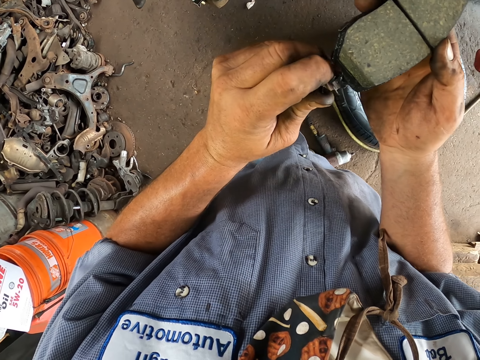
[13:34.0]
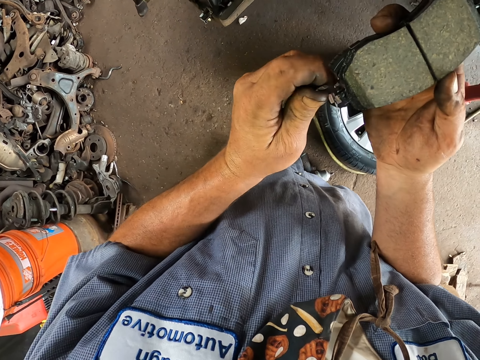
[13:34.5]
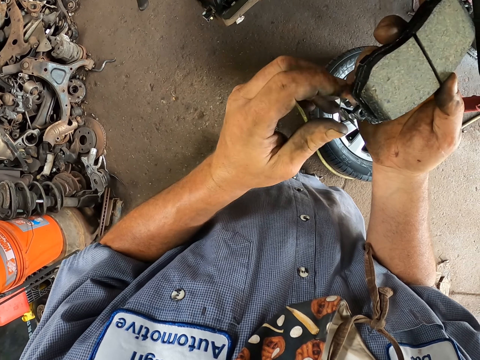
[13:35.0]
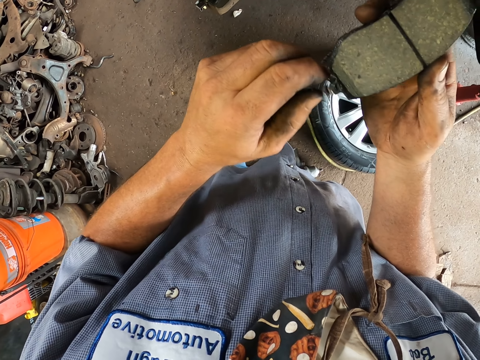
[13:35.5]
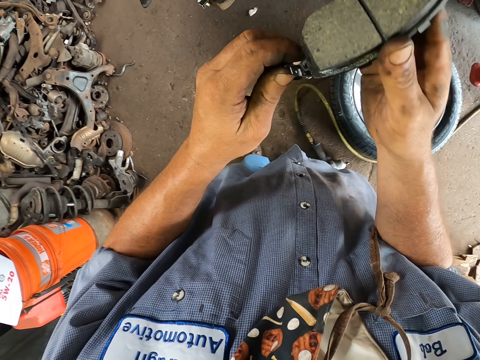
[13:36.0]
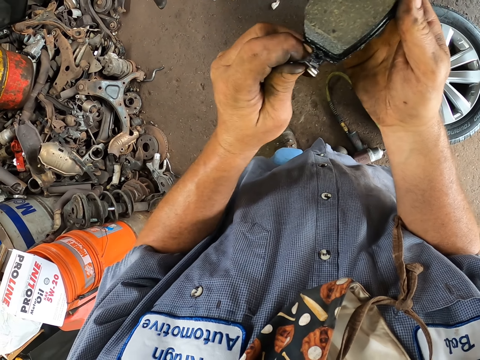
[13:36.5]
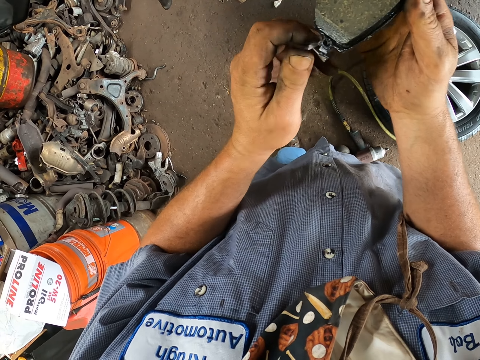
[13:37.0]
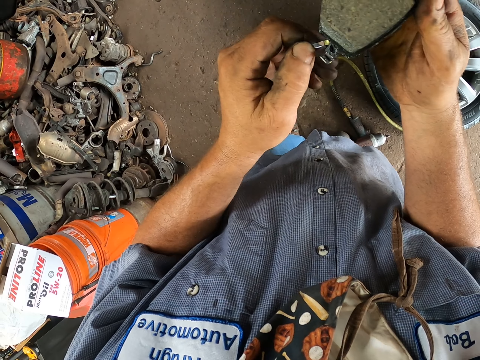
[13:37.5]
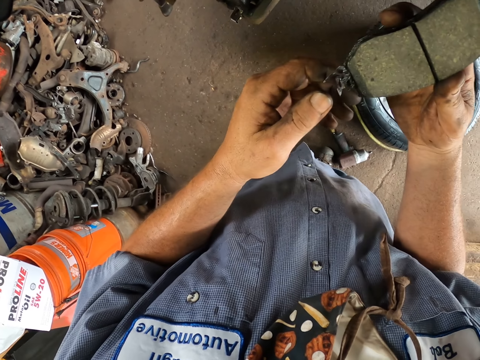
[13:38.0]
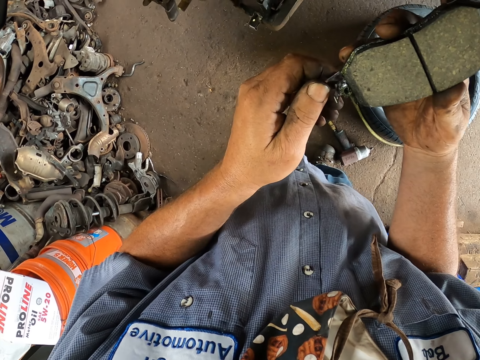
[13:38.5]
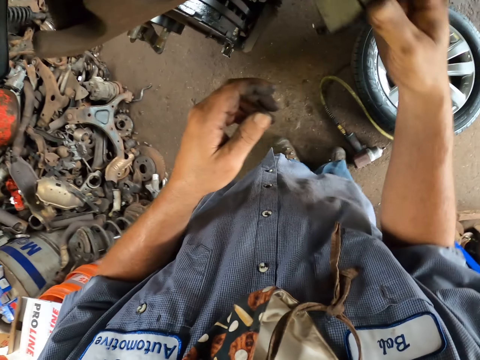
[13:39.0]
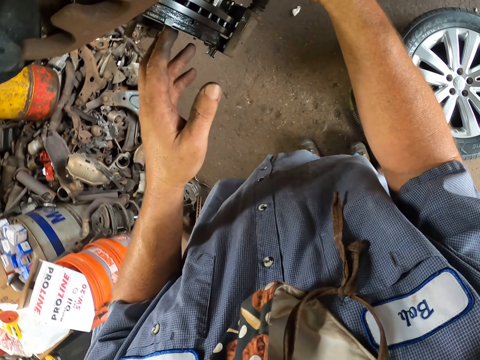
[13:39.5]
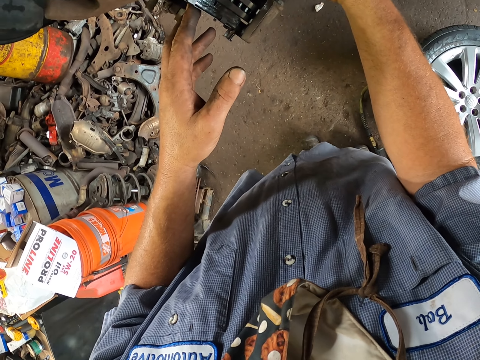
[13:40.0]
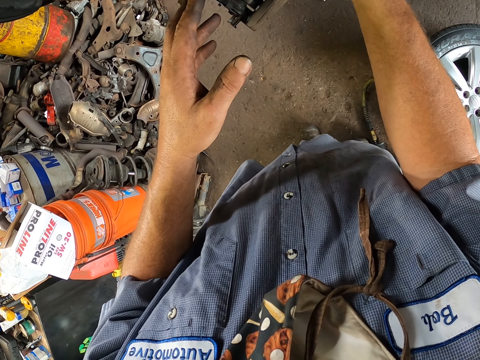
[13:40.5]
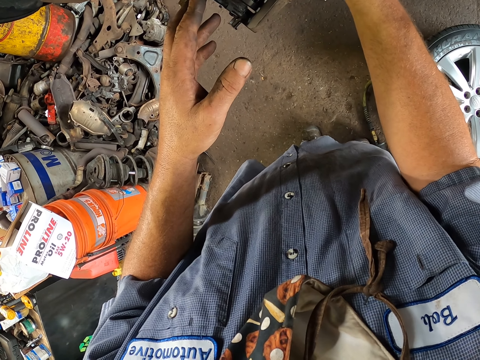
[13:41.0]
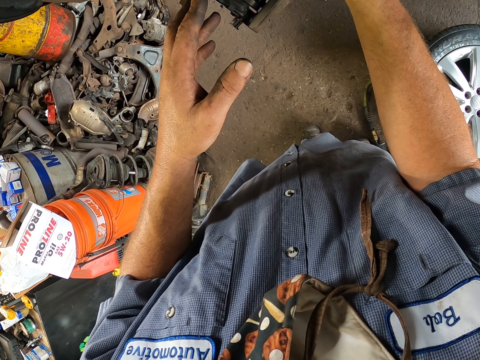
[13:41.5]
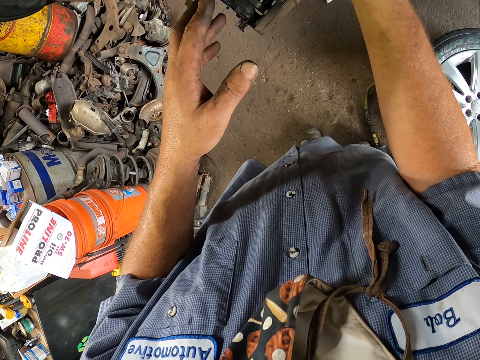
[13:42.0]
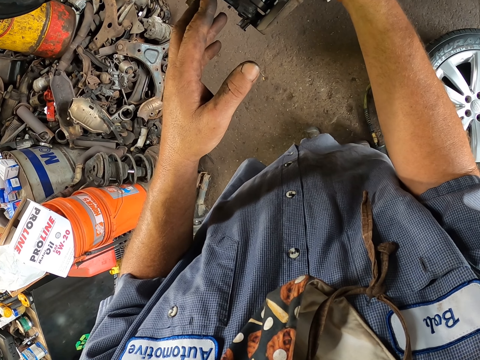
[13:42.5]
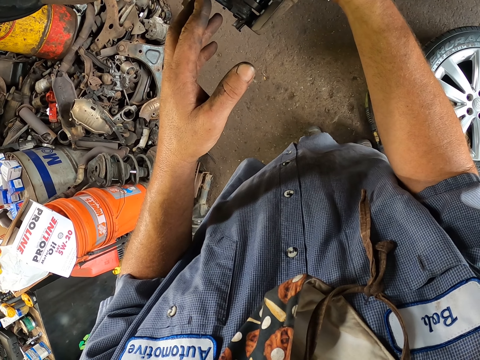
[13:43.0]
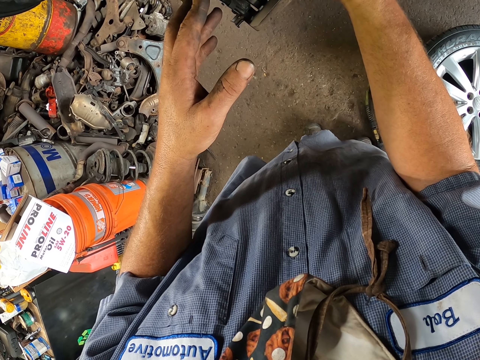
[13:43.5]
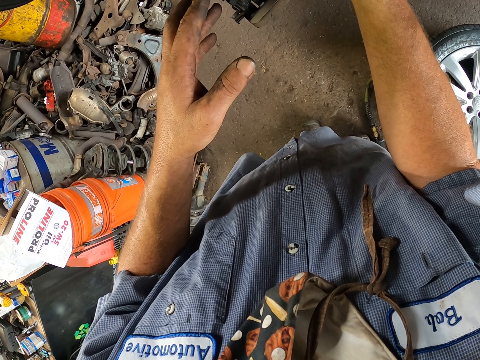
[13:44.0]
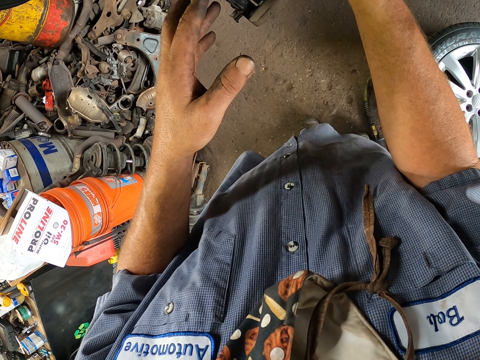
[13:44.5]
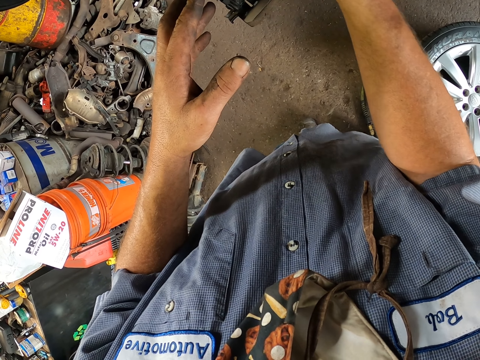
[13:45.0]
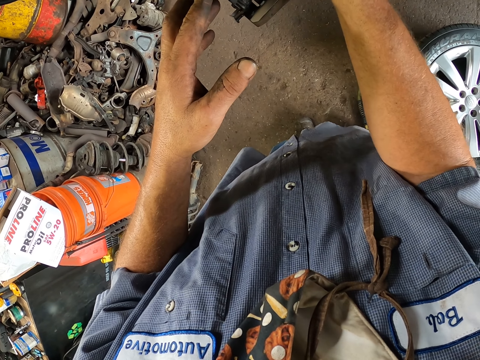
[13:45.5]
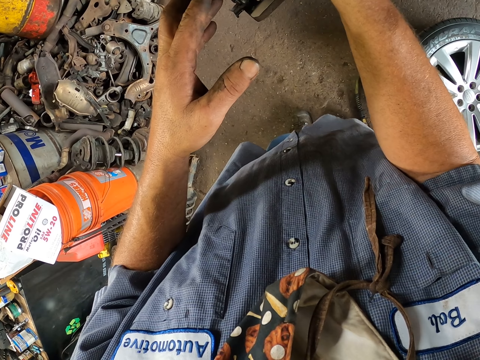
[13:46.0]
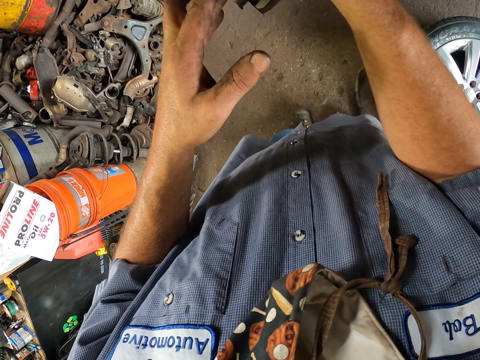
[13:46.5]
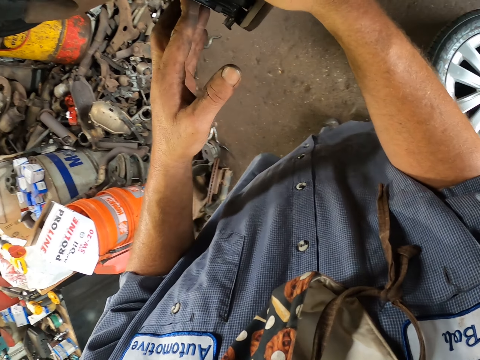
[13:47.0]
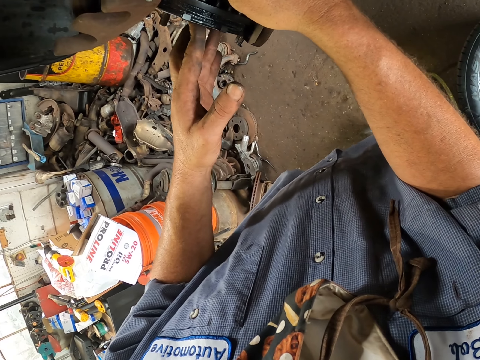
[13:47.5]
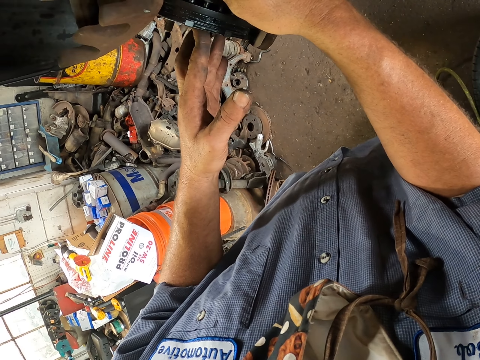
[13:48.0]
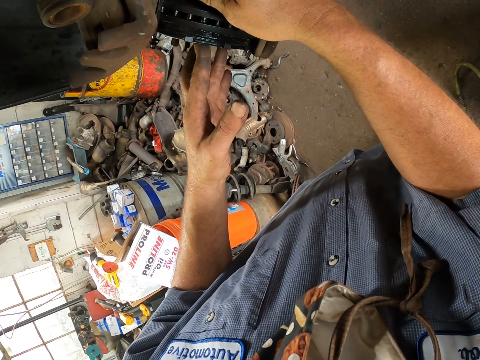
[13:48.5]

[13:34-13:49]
The camera wearer holds the brake pad. They touch a part of the brake pad. They fix the brake pad on the wheel hub.

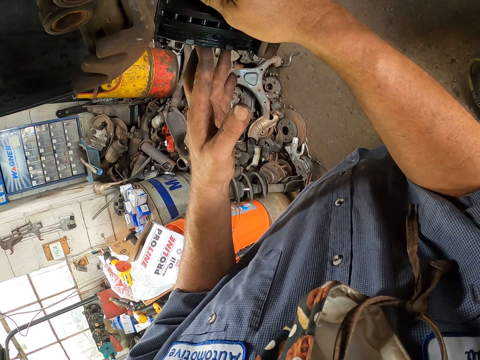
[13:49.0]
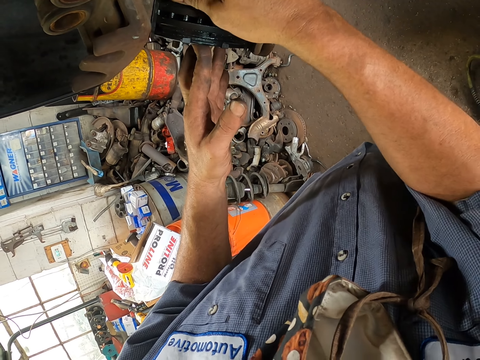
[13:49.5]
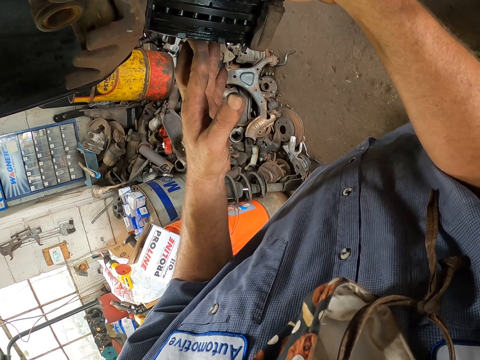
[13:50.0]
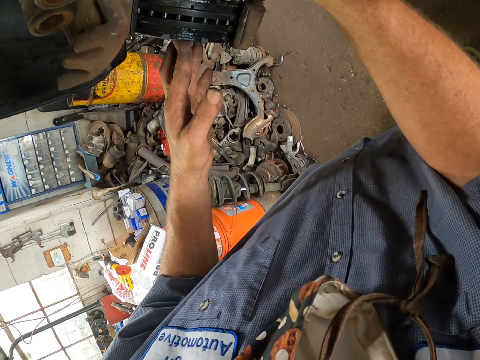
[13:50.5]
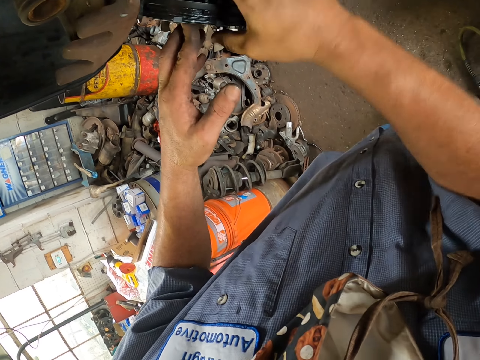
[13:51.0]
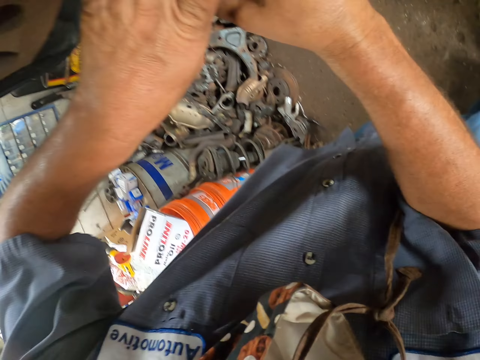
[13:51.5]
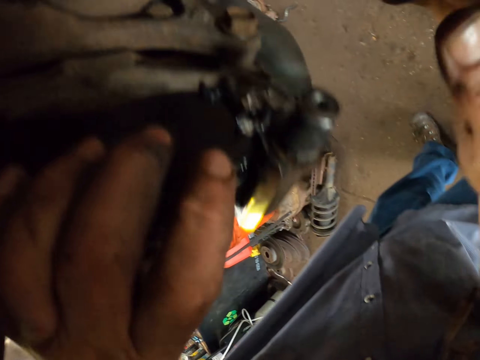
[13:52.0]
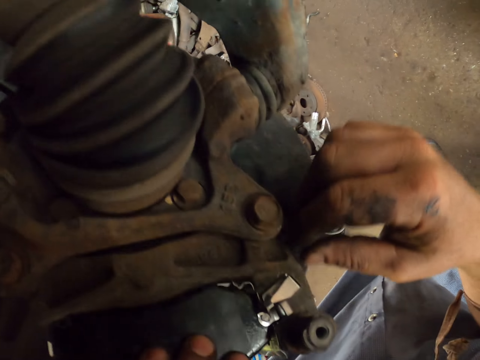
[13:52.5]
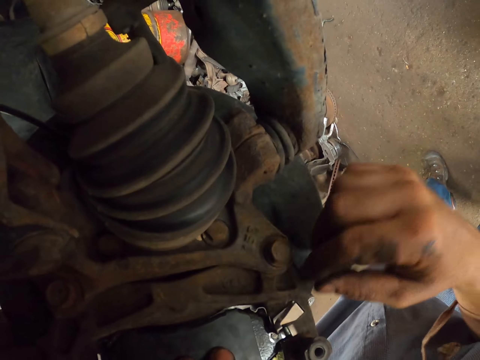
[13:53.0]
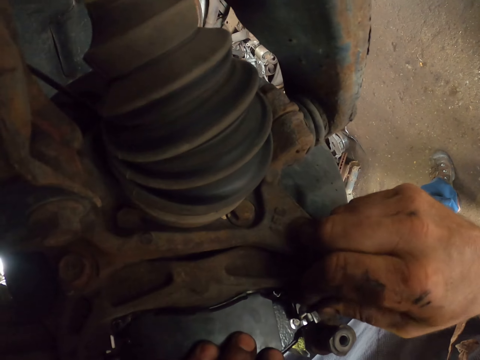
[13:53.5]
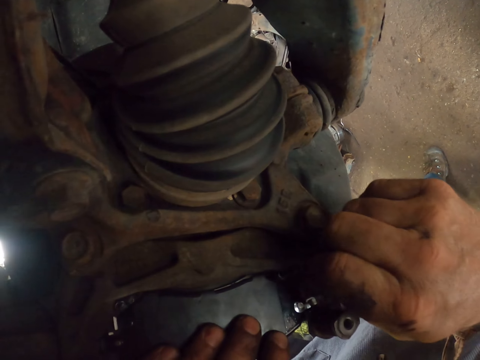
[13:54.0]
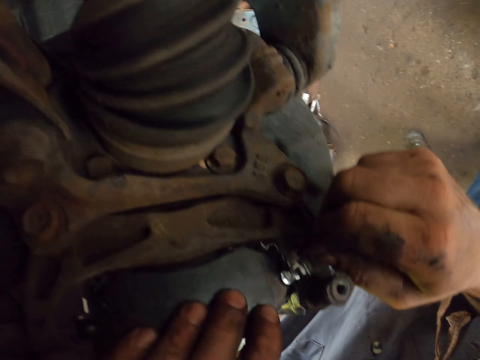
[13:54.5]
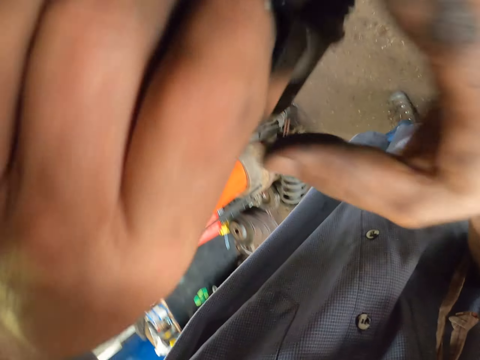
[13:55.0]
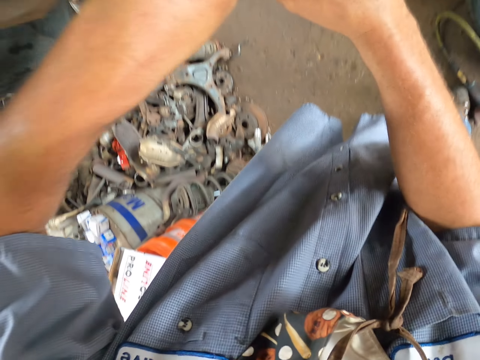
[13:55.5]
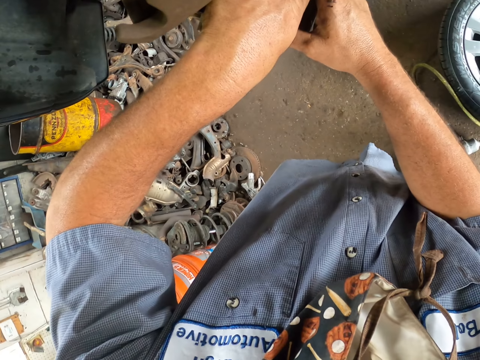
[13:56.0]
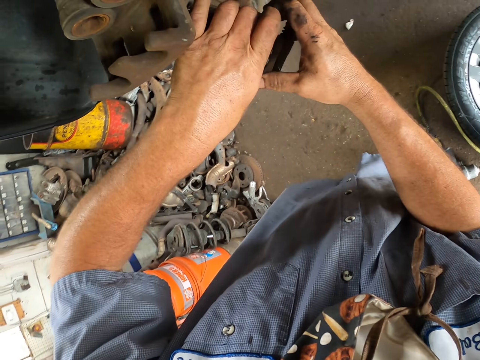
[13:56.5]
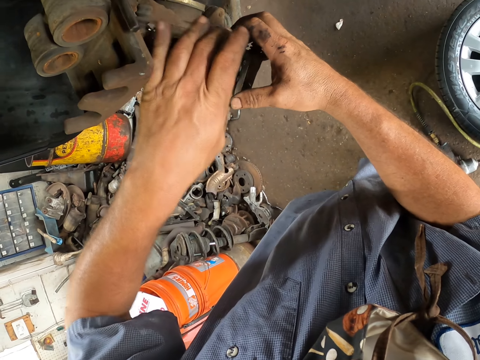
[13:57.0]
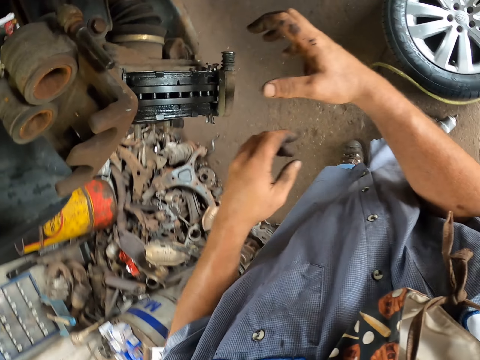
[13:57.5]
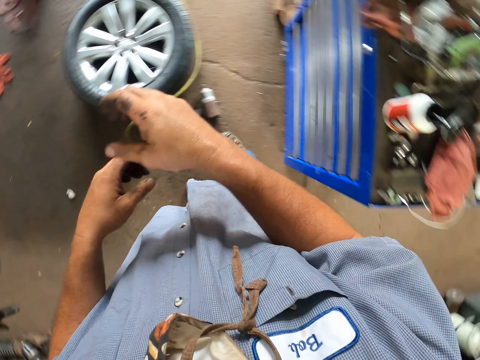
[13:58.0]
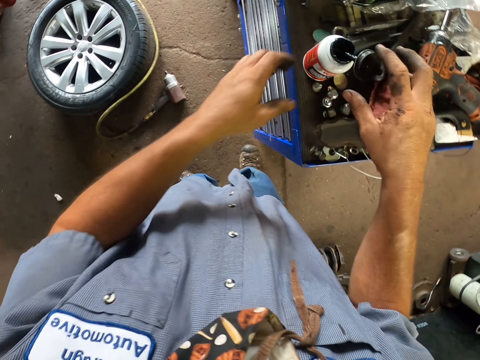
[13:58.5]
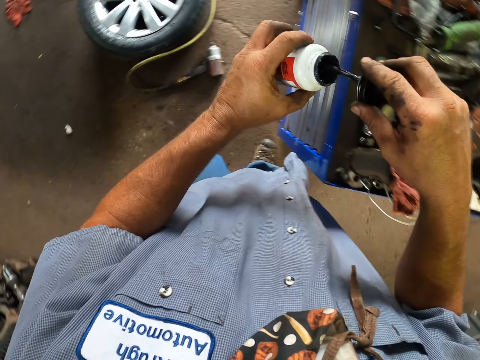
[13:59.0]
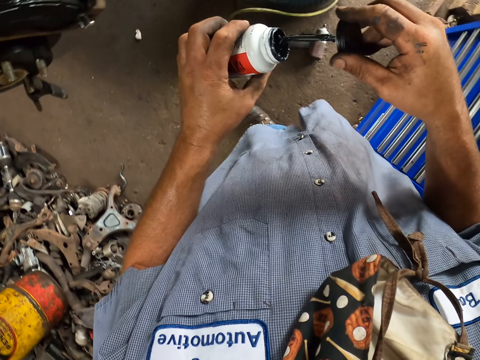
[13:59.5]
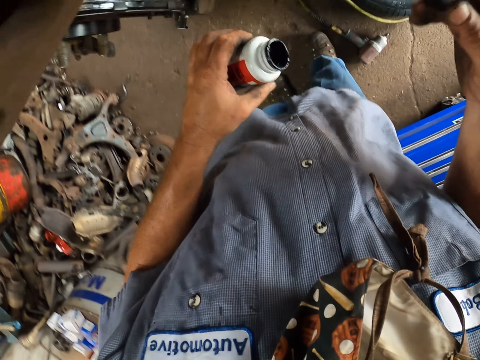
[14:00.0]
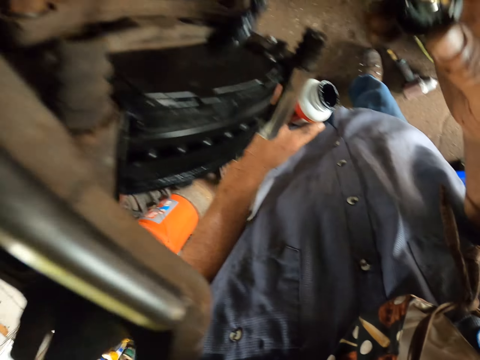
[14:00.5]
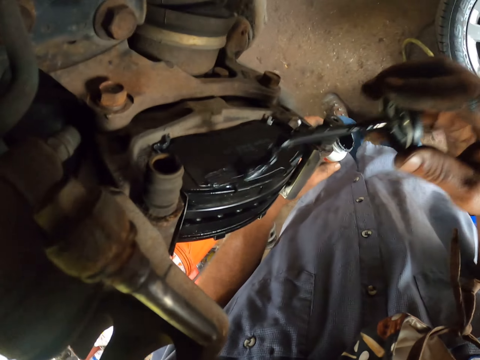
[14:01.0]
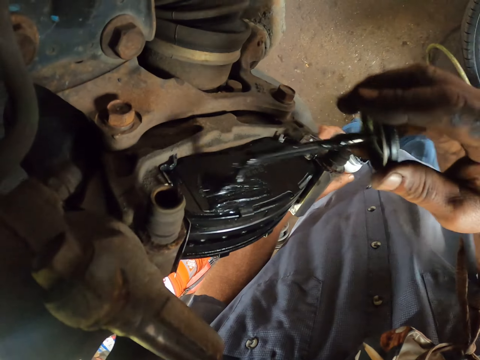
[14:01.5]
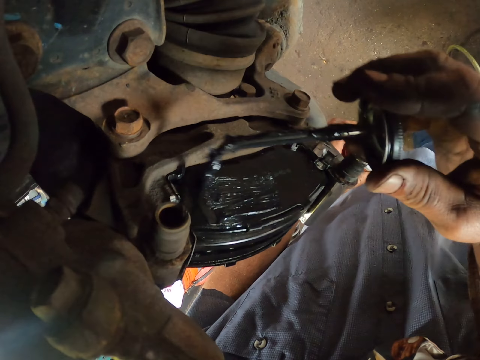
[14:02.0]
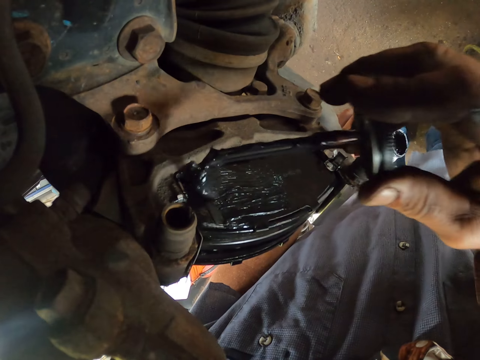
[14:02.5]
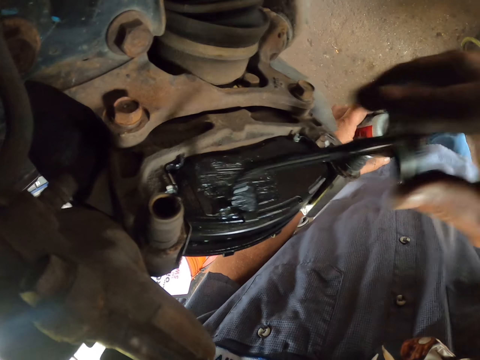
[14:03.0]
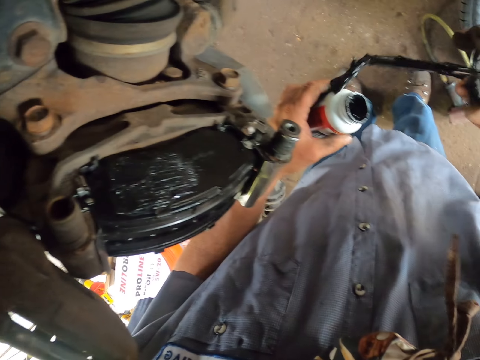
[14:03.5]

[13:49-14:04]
The camera wearer holds the box with both hands. He adjusts the piece of paper with his right hand. He picks up a bottle of oil with his left hand. He takes the paint with the paint brush. He paints the engine or brake pad with the paint brush with his right hand.
